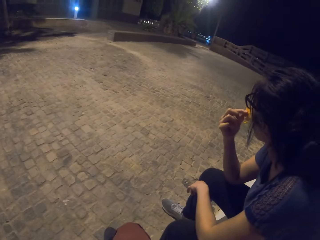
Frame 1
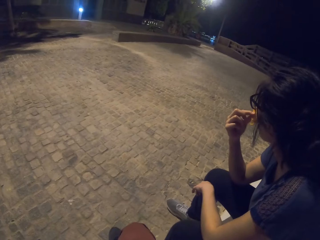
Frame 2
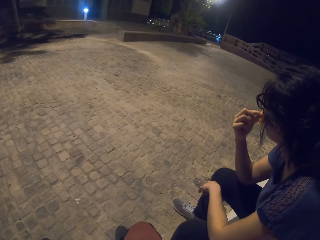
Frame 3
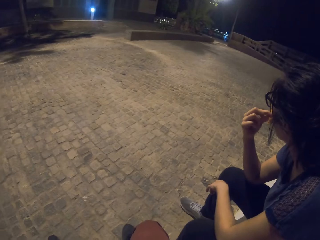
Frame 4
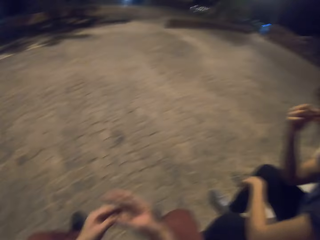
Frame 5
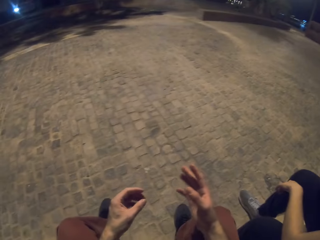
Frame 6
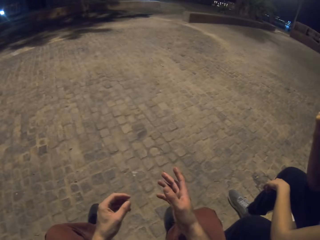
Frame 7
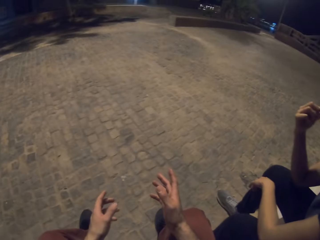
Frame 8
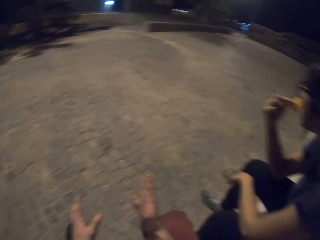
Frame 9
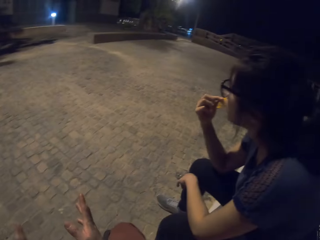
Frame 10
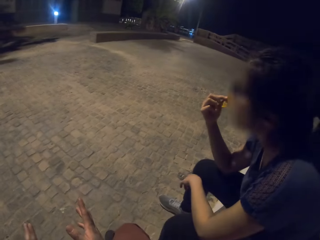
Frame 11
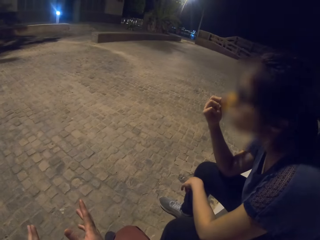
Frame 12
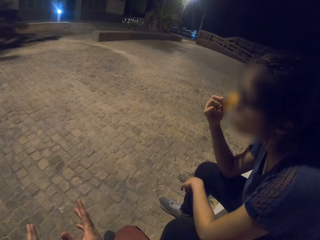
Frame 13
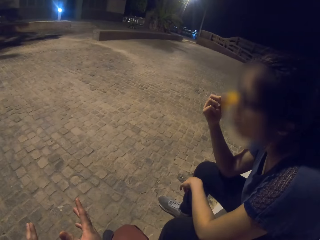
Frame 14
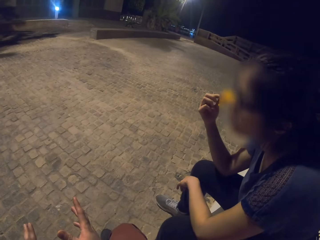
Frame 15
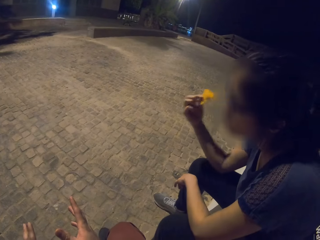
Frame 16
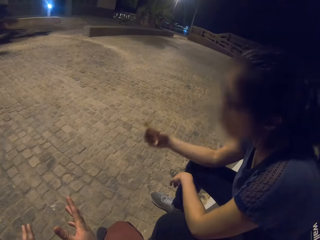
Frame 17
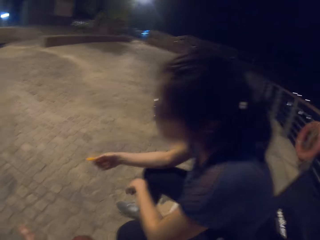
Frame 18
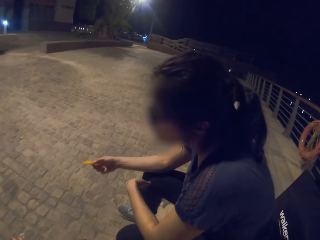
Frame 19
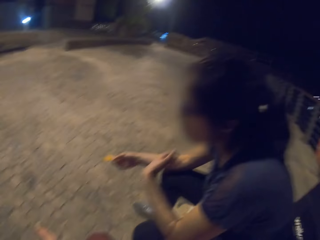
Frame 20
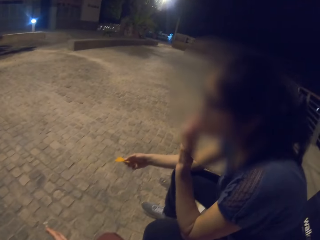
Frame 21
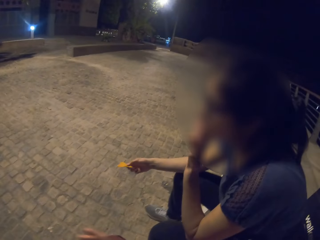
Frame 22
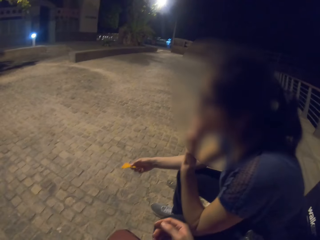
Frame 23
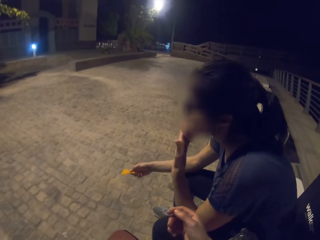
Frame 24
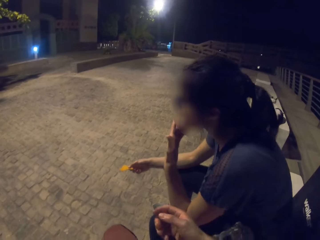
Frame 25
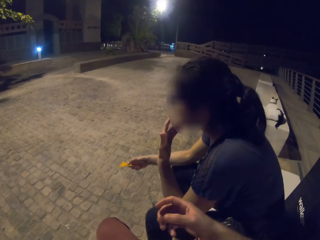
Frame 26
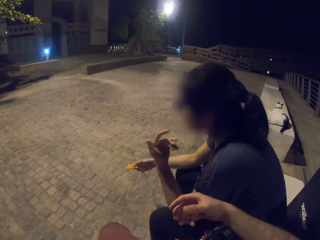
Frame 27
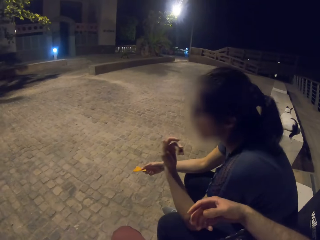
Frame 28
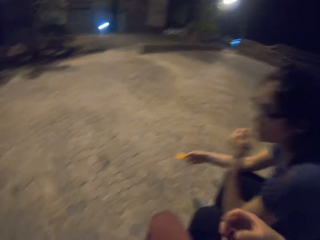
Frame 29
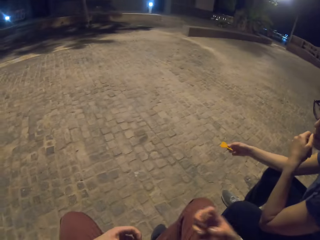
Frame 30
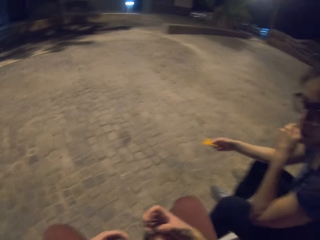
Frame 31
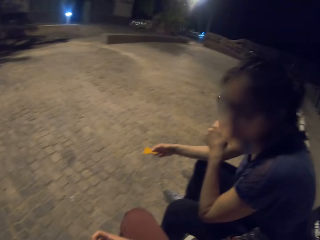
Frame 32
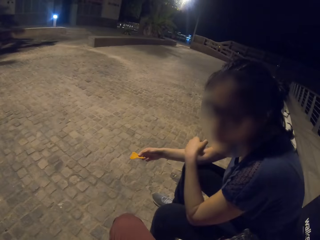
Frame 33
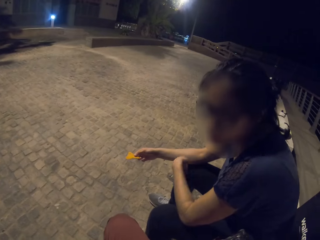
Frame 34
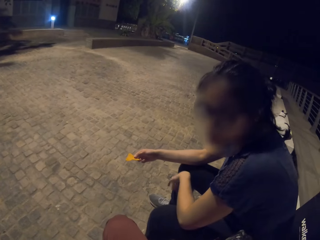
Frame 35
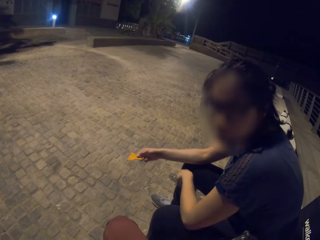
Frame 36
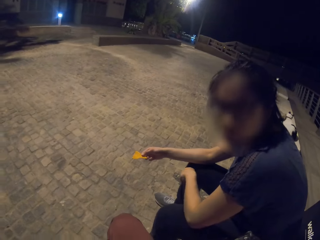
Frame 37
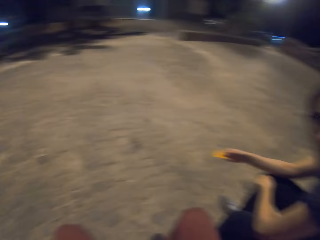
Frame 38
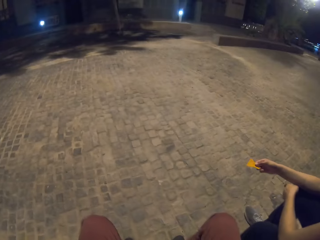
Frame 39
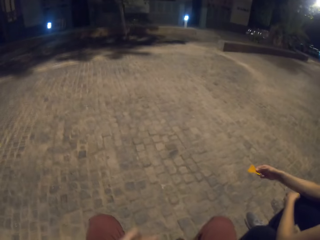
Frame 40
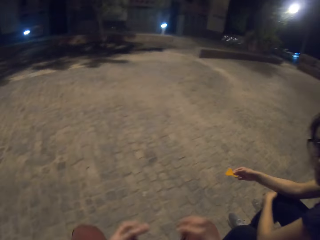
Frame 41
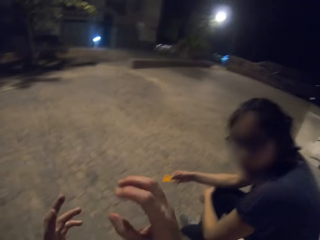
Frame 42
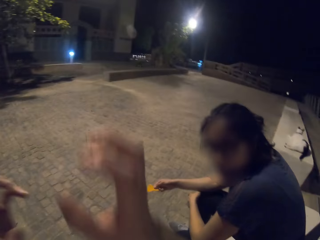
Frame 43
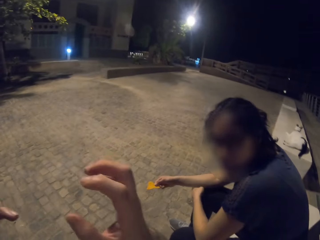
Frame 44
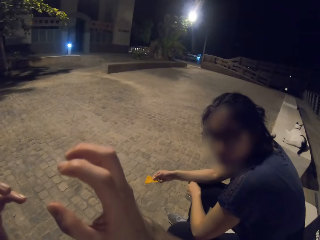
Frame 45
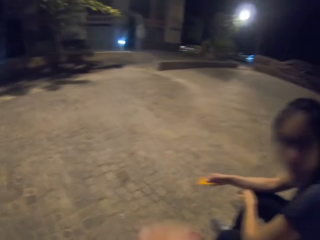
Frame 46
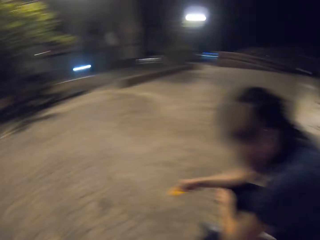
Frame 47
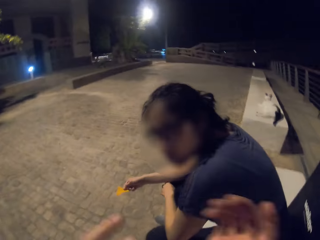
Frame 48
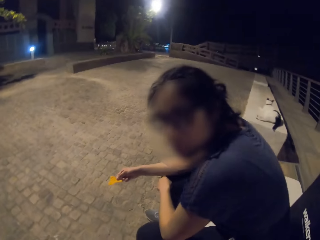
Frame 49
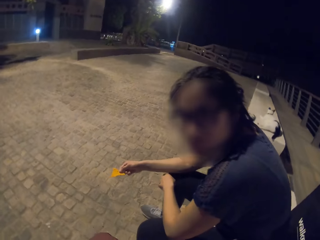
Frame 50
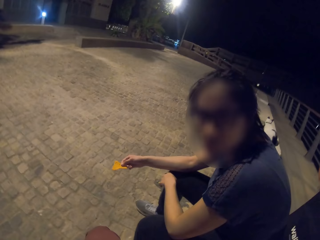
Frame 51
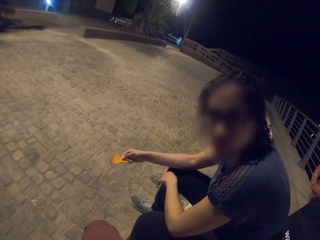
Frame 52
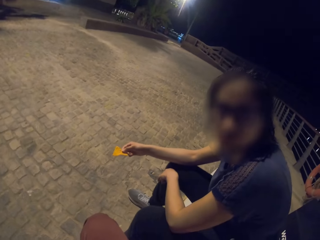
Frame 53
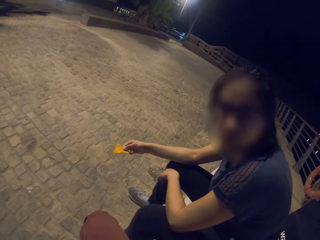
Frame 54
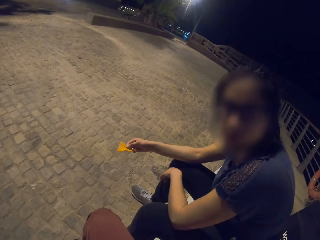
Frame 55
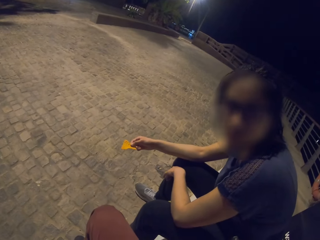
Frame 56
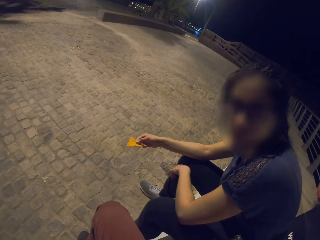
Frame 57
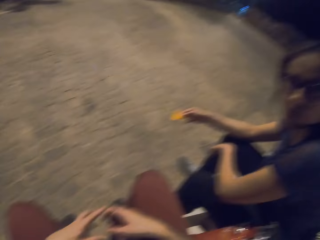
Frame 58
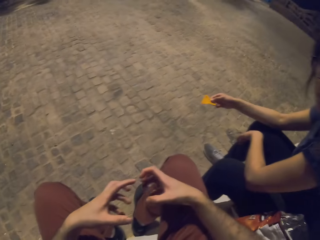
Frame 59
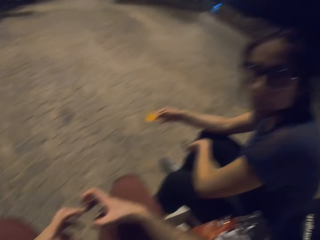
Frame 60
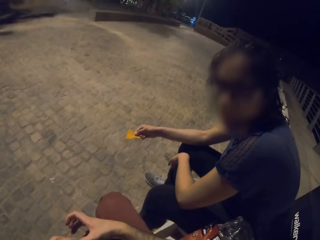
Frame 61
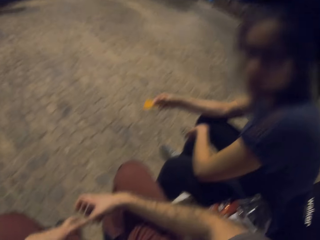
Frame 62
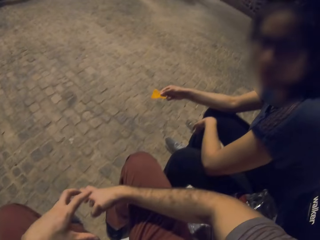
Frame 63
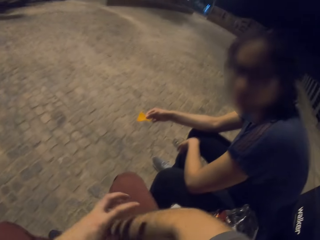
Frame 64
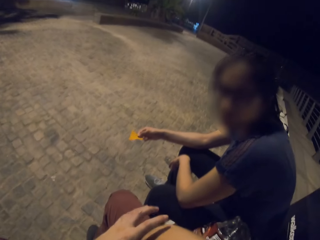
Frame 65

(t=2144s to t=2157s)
A person eats some snacks. The camera wearer shows hand signs. The person touches her mouth. The camera wearer shows hand signs.

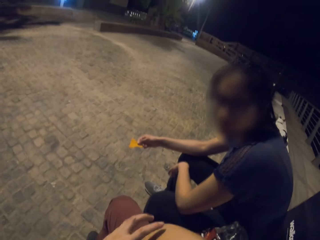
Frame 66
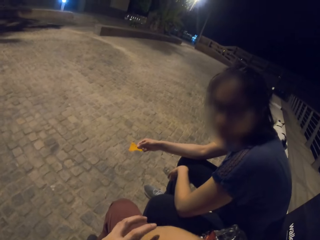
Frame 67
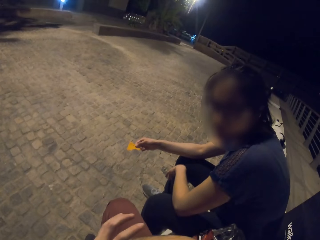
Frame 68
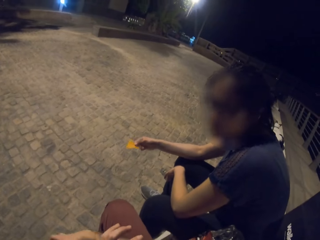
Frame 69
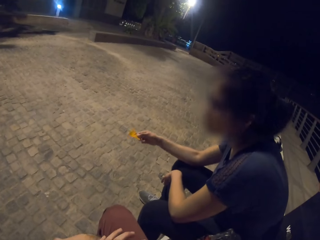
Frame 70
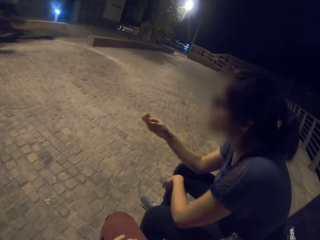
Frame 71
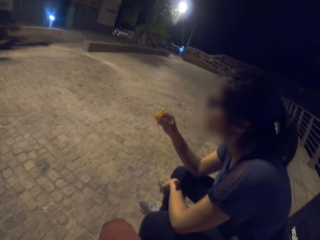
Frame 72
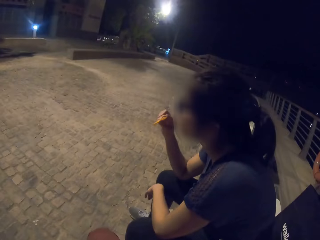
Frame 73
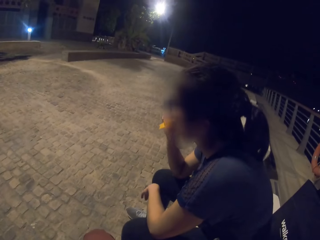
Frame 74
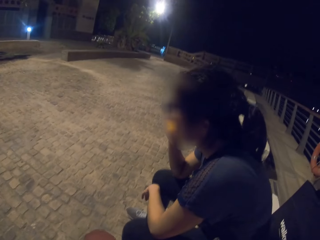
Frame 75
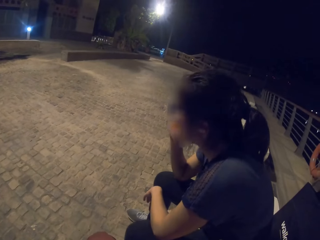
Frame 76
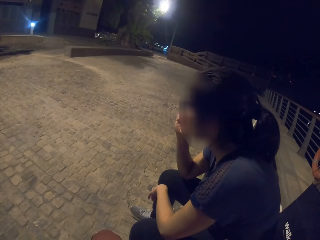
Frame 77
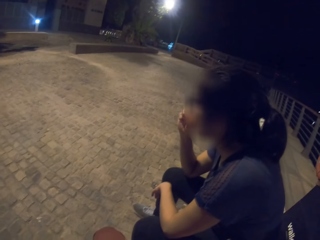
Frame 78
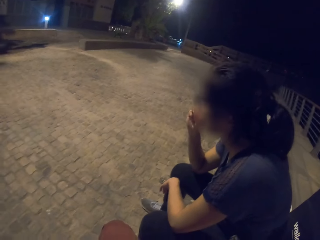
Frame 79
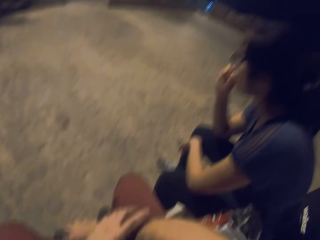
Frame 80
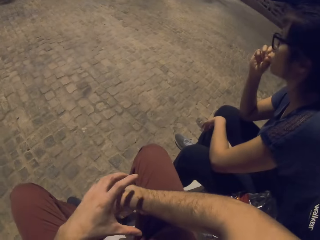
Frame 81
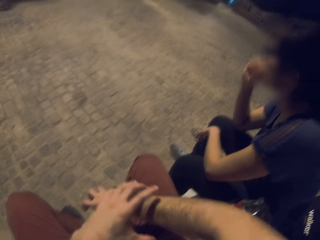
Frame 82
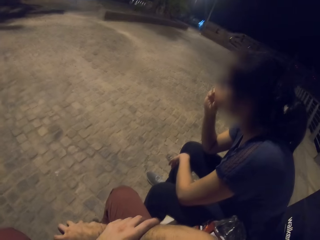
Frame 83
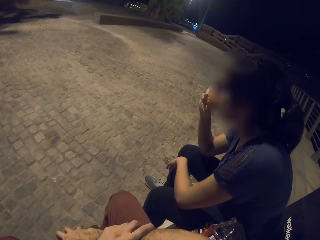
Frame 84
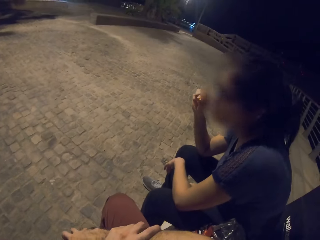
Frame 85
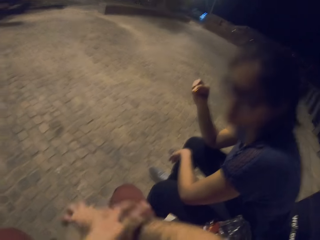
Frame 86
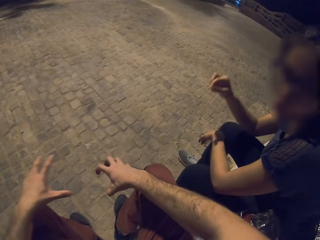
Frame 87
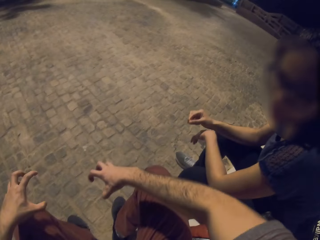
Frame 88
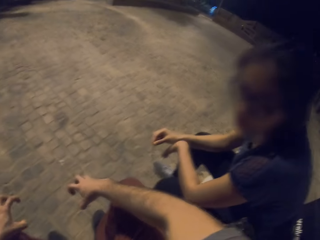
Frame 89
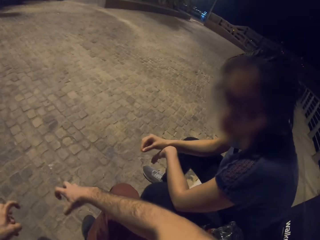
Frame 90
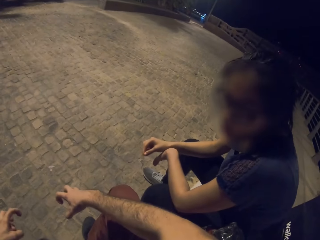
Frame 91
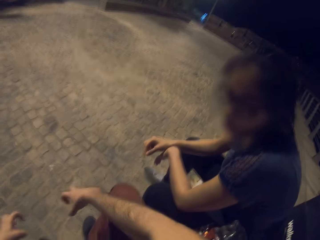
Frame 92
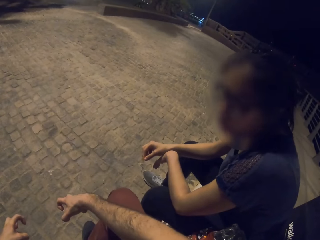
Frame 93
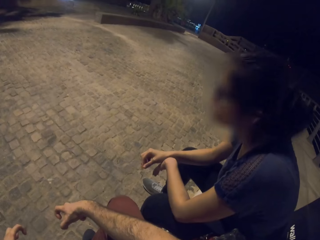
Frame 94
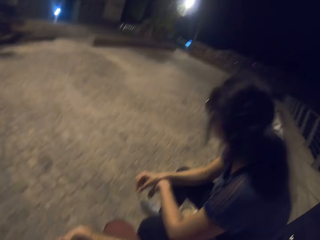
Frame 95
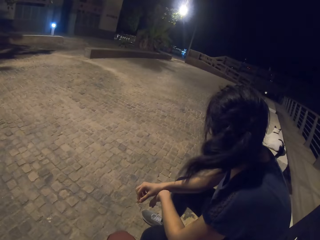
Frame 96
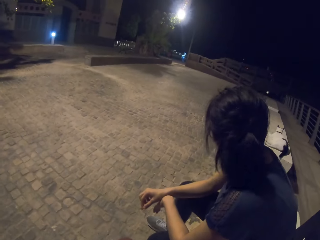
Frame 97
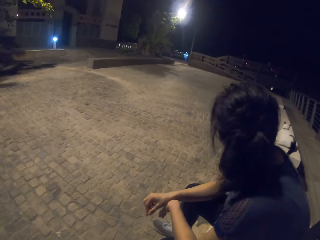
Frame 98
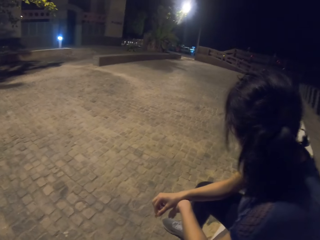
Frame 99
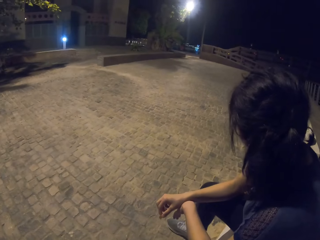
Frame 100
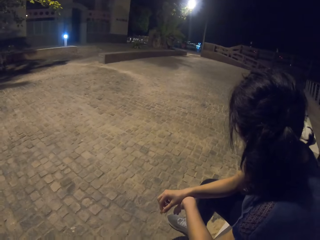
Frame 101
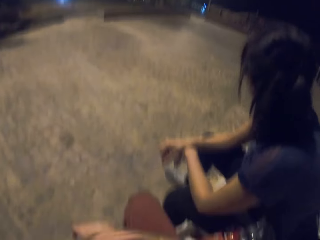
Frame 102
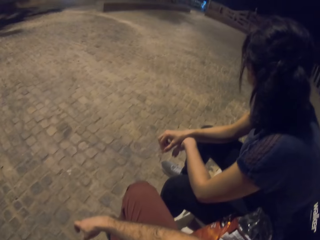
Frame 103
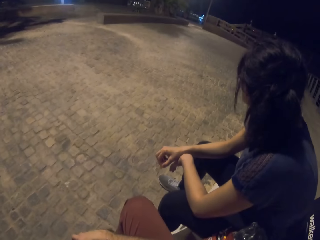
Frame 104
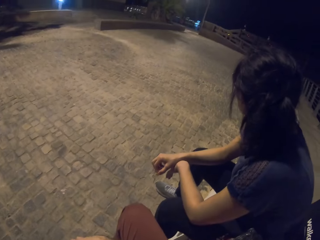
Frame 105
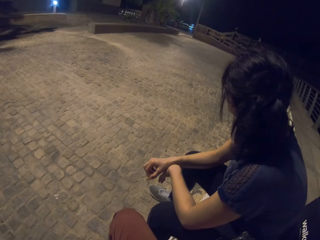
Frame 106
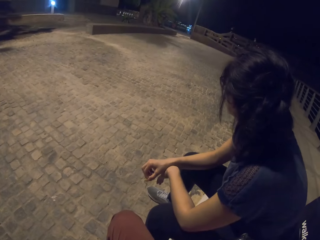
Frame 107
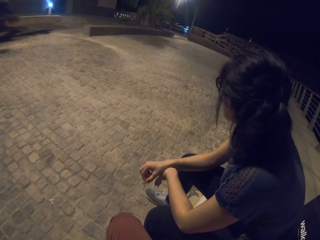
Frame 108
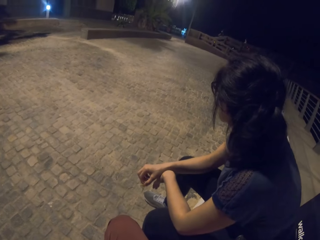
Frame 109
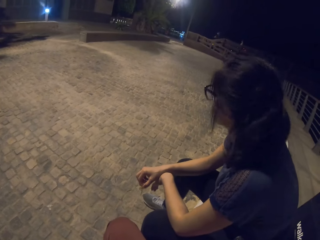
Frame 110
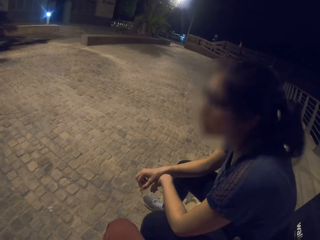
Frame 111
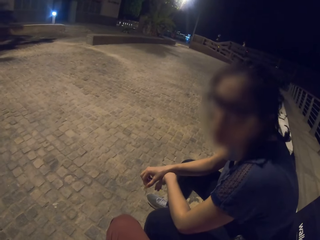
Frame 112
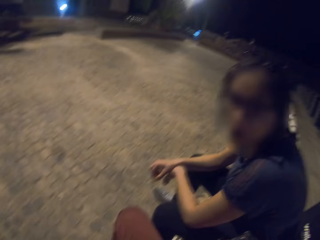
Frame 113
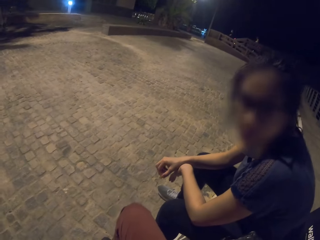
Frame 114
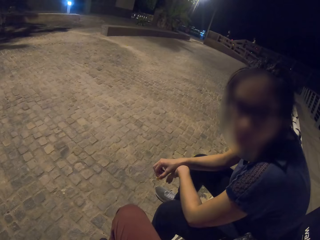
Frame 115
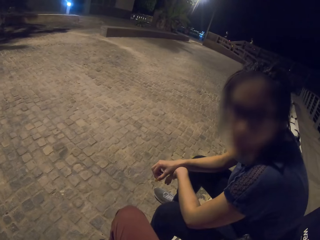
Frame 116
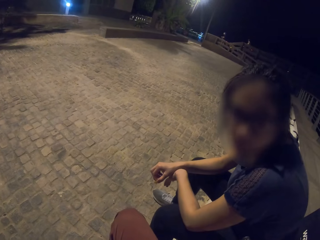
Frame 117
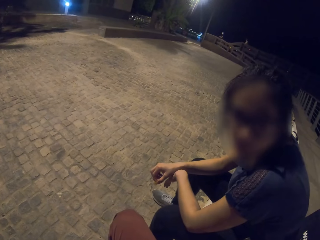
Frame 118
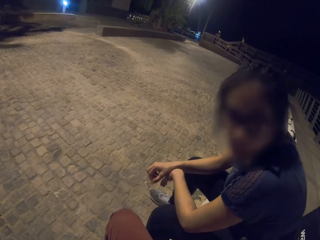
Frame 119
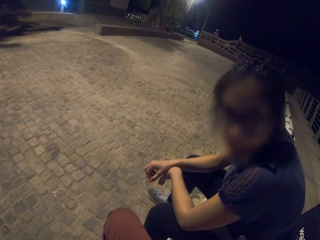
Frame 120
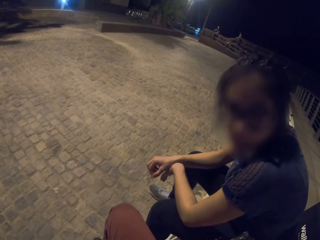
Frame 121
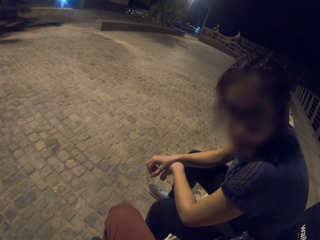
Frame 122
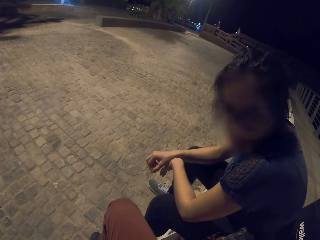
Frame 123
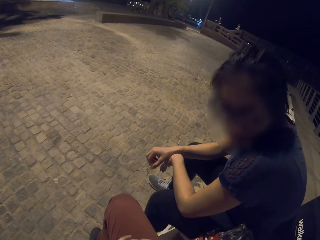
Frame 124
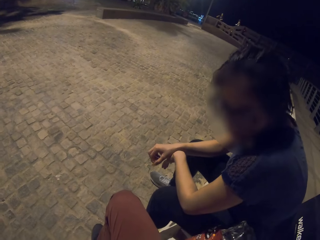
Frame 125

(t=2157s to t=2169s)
The person eats some snacks and turns on her right side.
